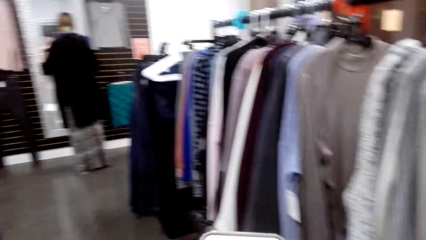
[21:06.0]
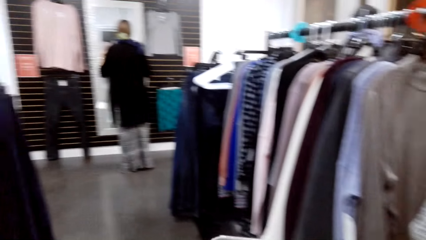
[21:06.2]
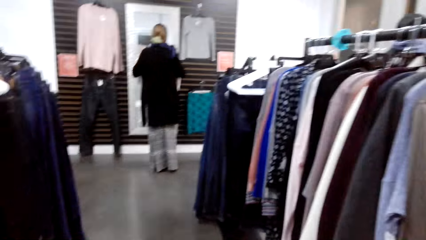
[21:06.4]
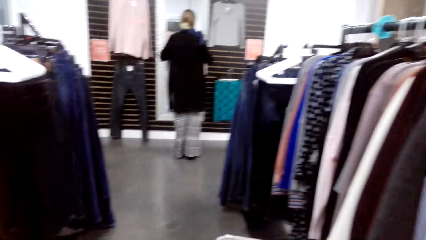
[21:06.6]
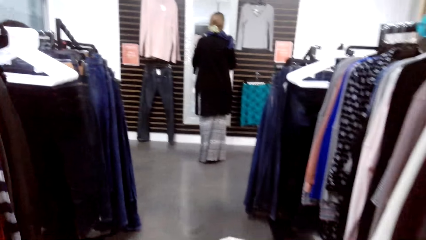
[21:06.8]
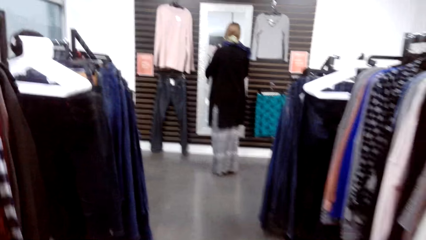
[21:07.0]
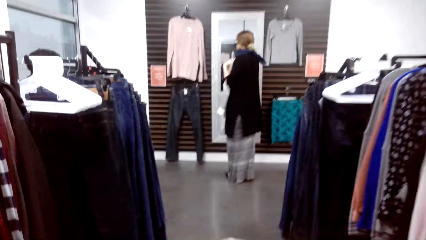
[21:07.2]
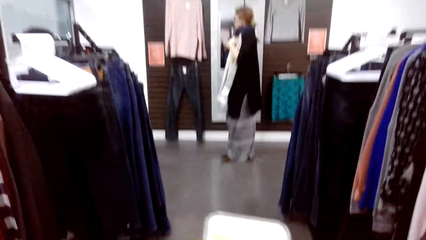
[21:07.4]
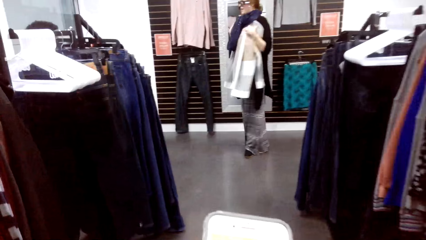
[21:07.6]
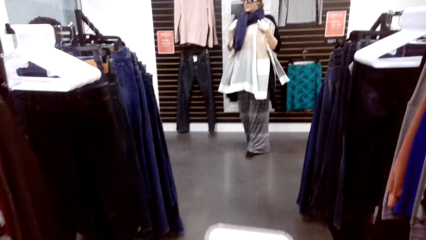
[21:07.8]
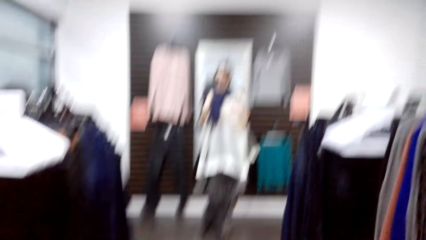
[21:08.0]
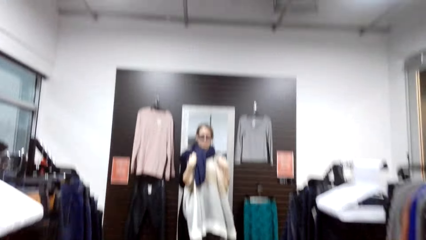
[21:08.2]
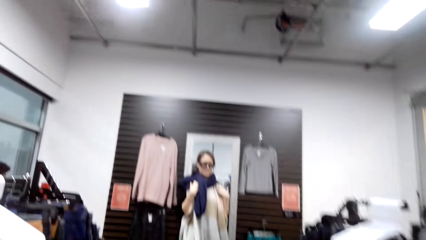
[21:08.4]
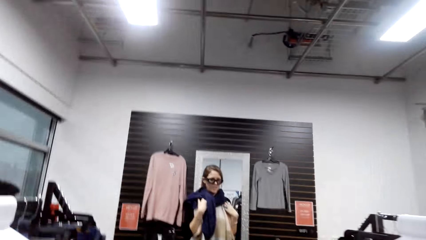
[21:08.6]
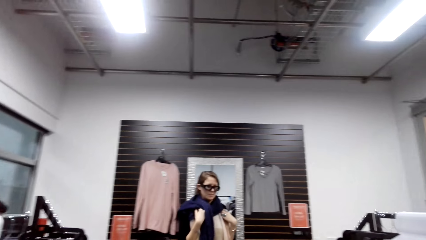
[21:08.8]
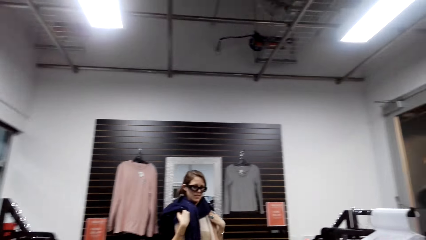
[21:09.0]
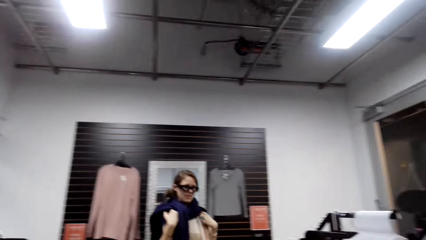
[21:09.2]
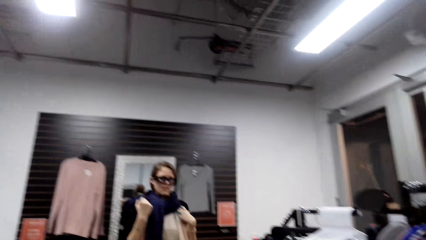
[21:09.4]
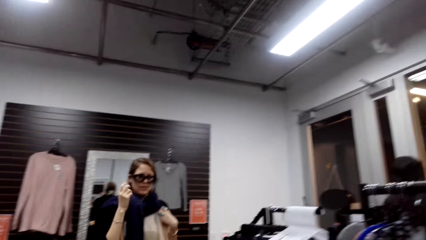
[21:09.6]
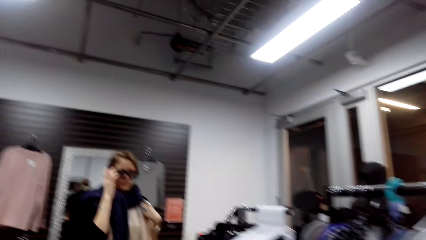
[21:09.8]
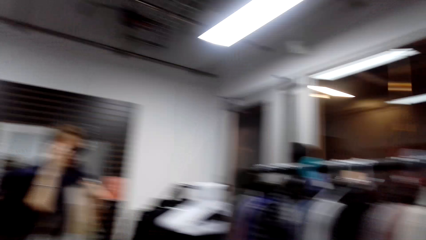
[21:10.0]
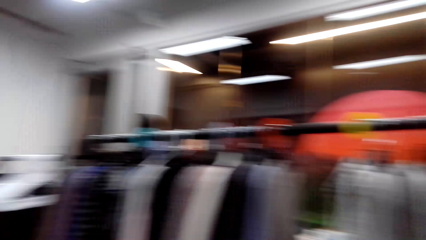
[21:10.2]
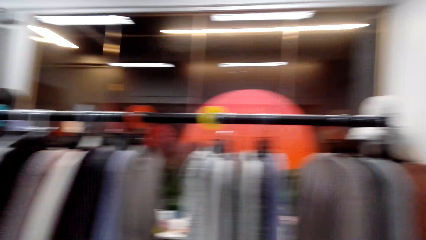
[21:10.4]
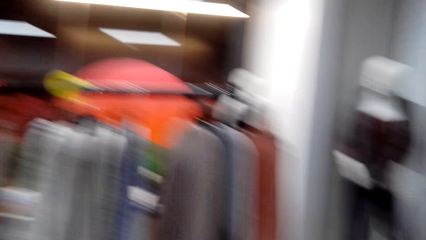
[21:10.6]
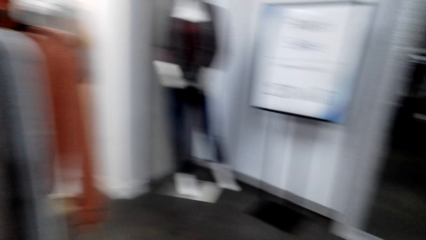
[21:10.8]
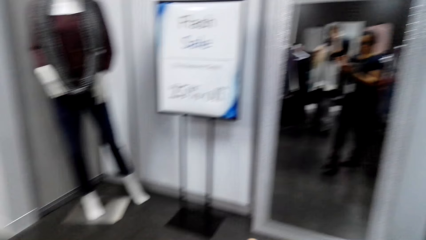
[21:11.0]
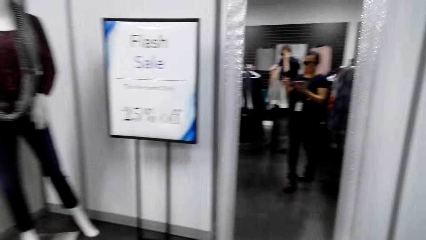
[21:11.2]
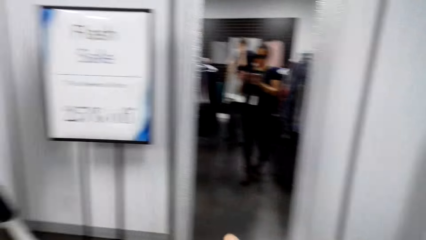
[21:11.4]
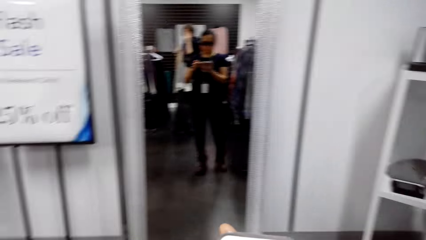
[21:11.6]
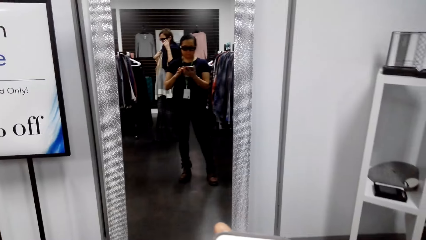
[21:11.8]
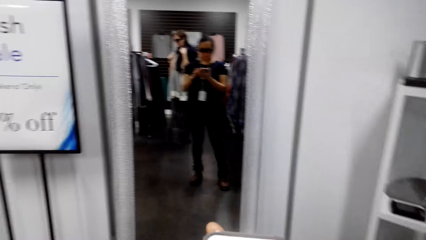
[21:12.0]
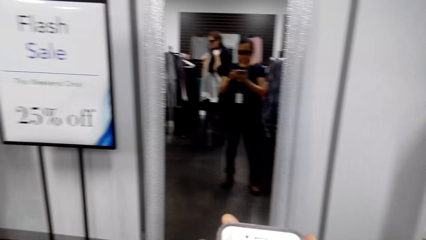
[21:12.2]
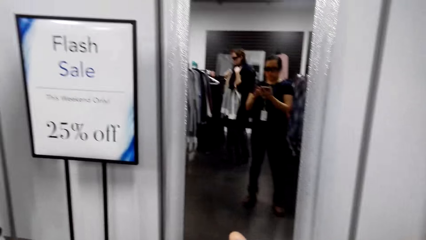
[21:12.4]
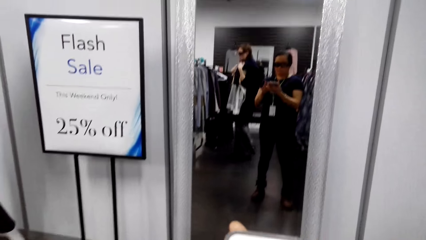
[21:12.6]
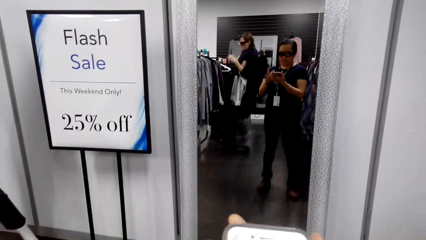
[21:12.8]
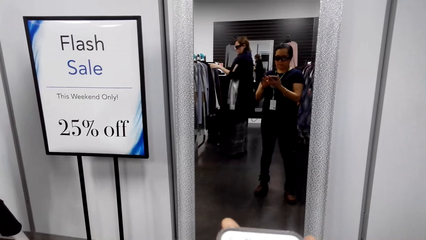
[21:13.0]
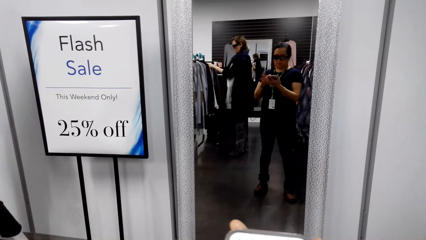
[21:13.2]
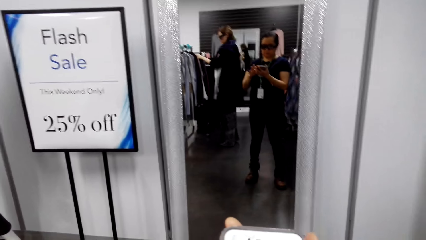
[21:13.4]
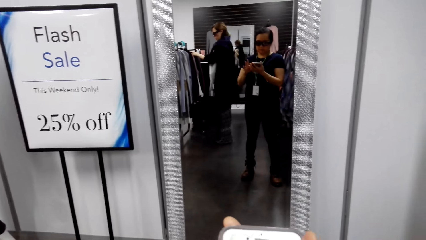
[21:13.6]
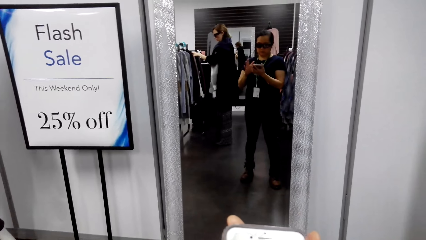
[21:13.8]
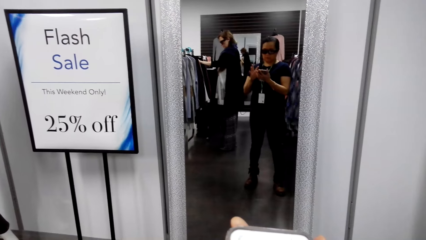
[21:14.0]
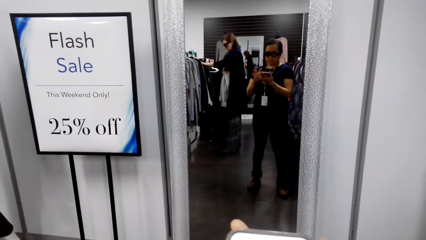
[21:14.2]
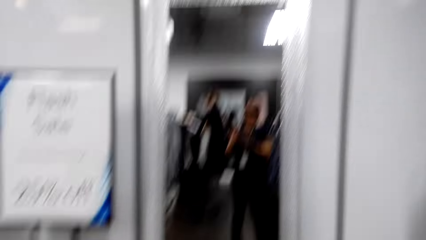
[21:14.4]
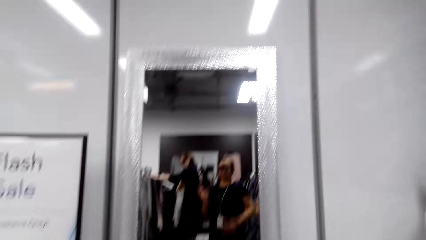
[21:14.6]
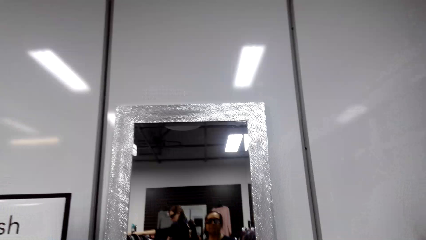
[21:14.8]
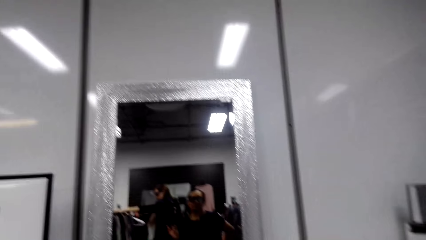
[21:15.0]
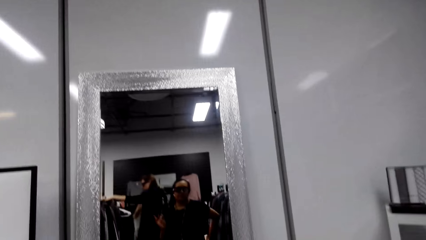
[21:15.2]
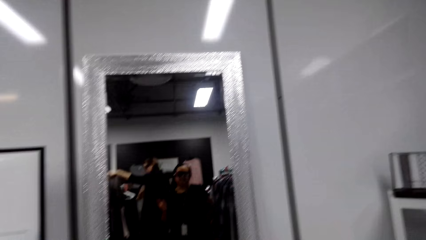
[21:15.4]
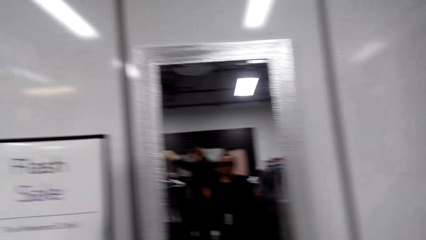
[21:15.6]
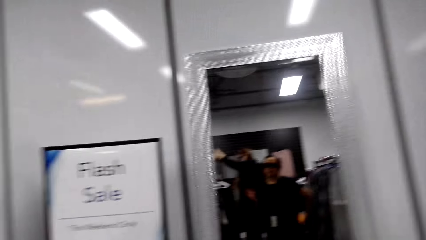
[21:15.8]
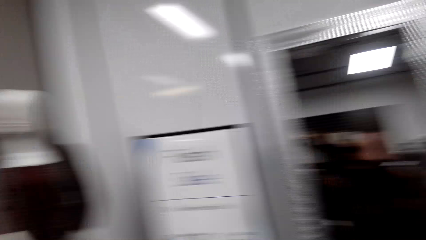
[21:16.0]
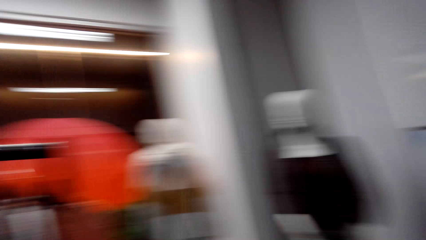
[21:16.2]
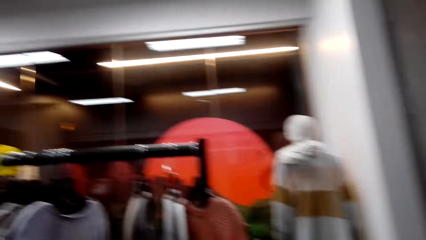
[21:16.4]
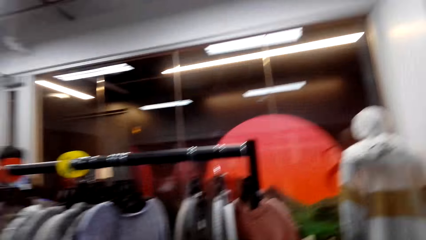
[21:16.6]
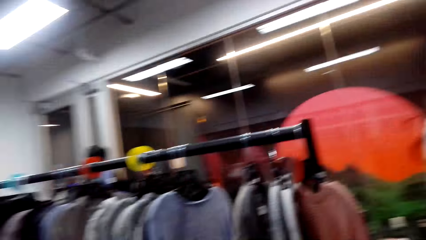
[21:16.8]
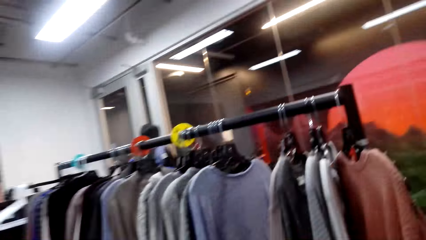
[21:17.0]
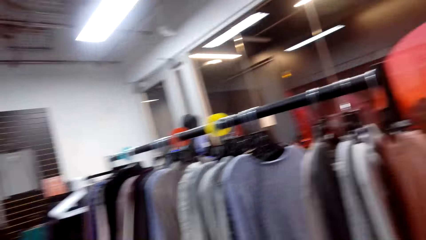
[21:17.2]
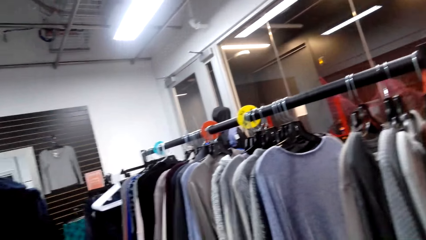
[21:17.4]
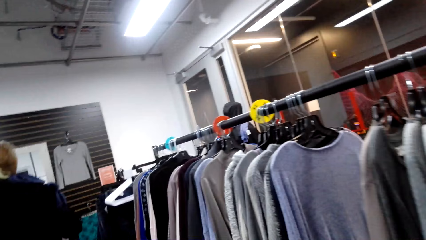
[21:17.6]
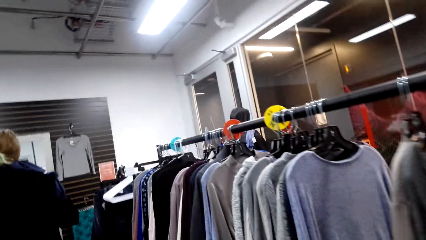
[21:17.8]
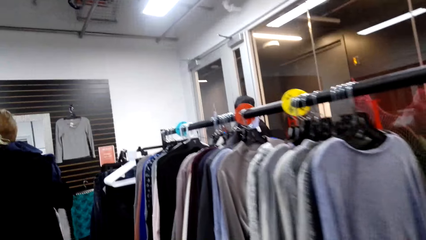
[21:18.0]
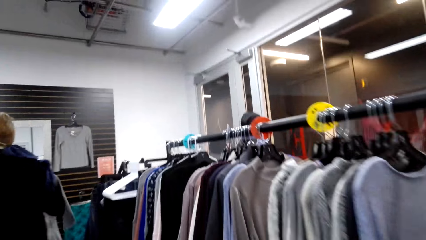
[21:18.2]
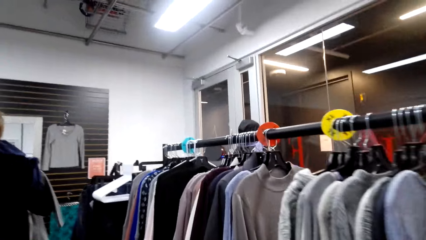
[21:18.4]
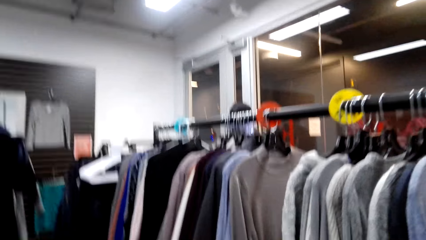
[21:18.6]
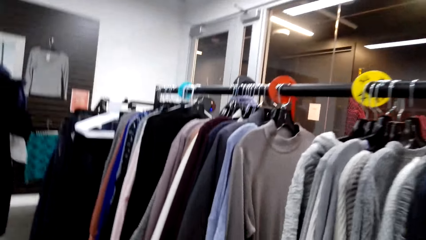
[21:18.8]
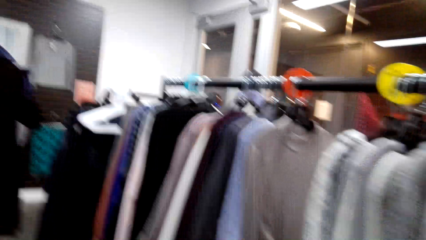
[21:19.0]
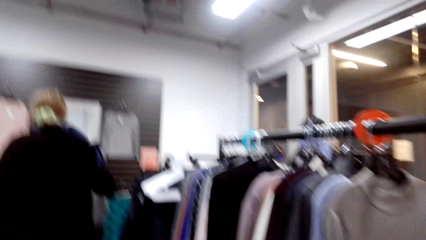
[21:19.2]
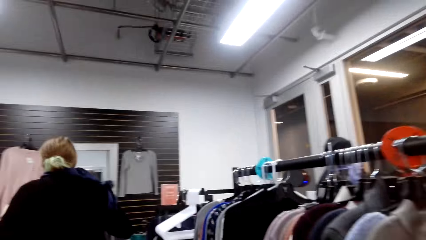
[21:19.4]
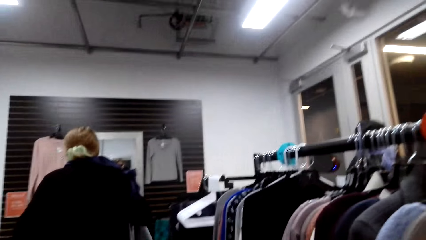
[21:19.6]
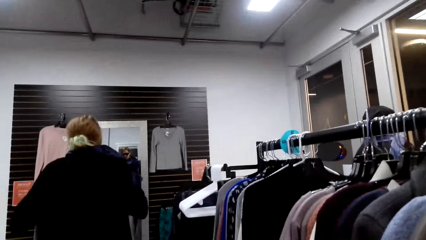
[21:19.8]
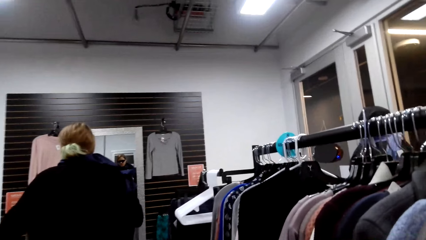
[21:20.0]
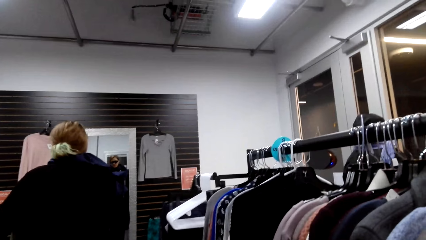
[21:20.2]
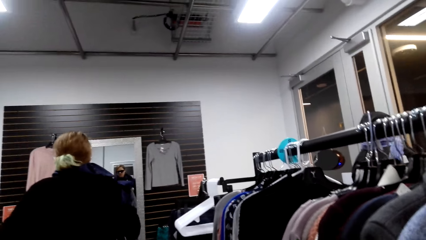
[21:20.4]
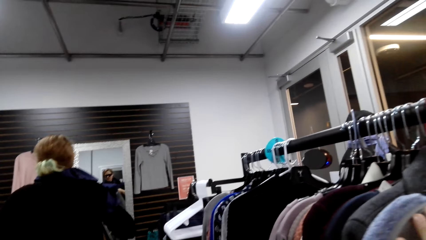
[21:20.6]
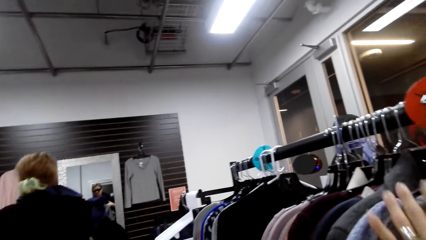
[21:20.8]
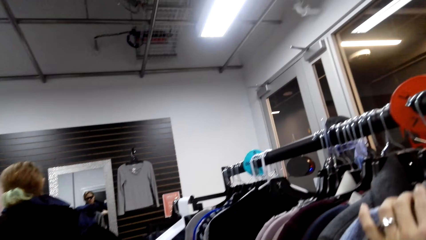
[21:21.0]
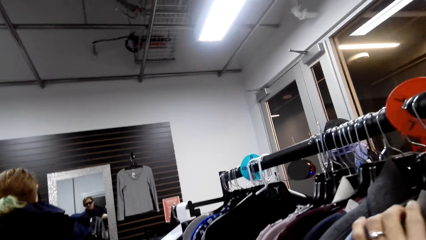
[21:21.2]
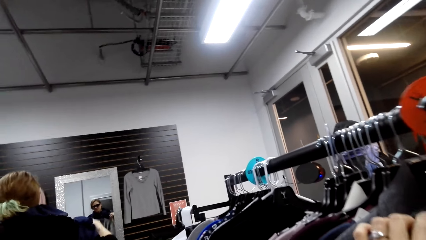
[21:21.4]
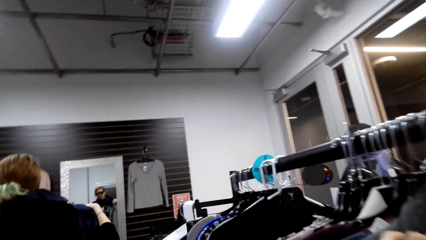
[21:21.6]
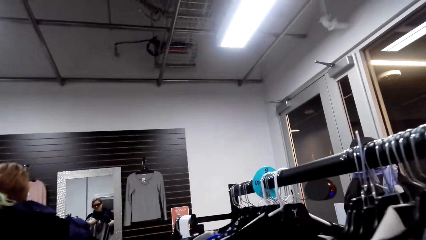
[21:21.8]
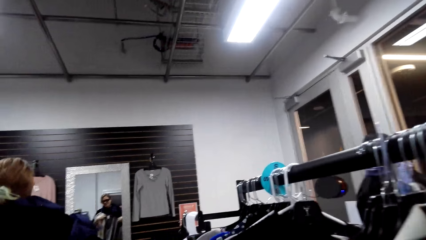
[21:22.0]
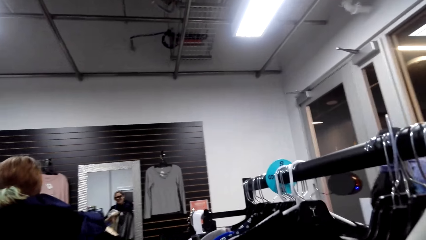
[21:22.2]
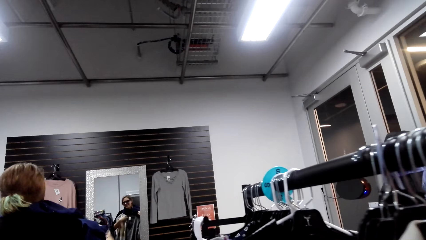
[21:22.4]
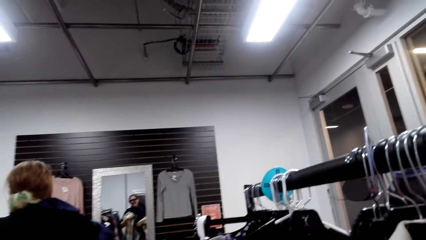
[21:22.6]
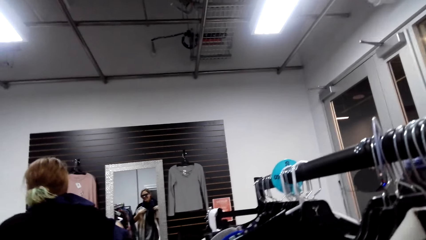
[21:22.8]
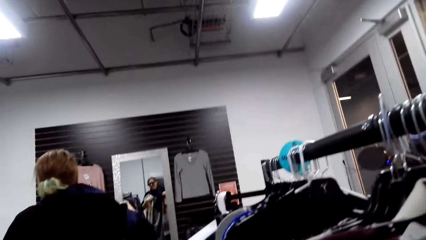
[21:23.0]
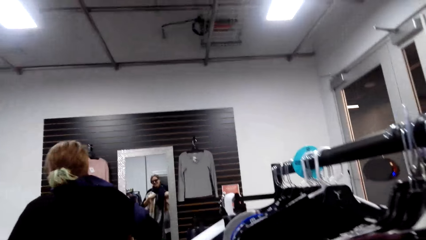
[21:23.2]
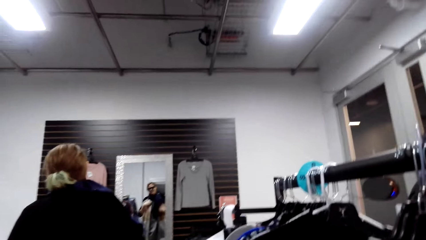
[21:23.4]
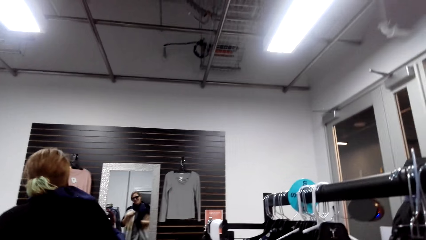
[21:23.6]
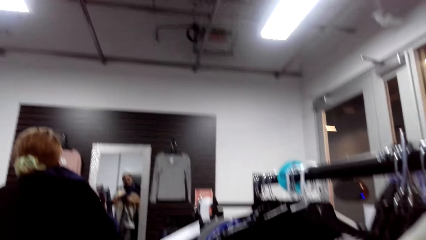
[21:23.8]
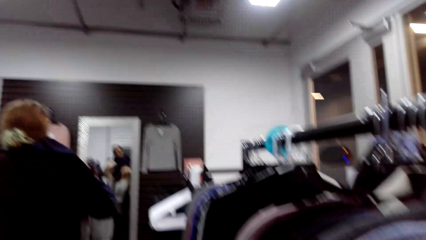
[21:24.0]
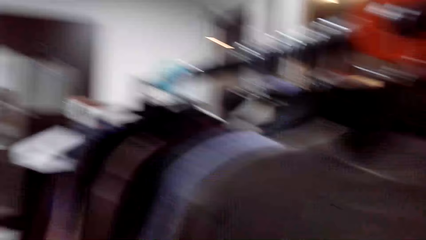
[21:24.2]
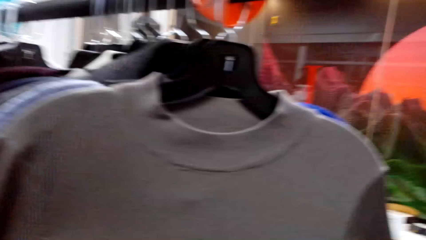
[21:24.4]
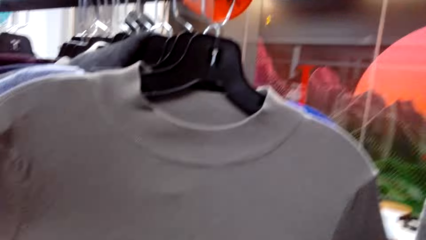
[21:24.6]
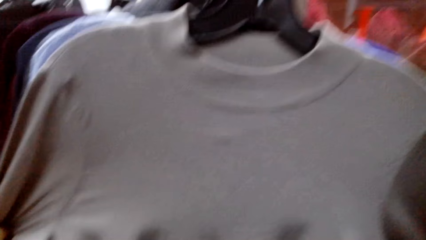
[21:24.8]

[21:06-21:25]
The camera wearer walks around. A woman talks and walks. The camera wearer laughs, walks, talks, and scrolls on her phone. They walk. The woman talks. A man talks. The woman laughs. The camera wearer laughs.
